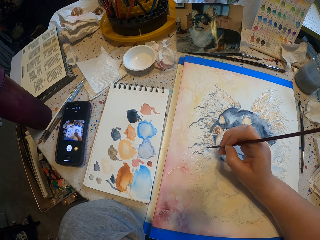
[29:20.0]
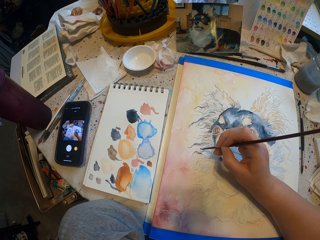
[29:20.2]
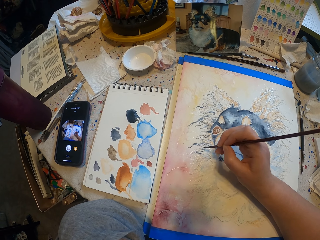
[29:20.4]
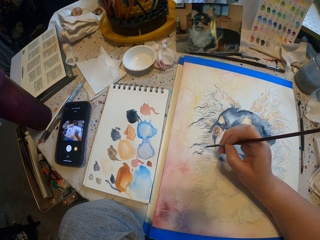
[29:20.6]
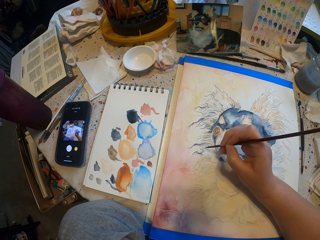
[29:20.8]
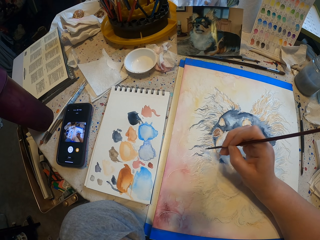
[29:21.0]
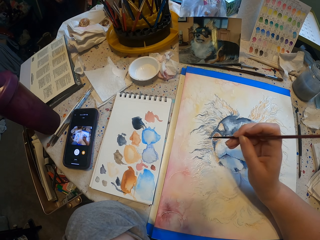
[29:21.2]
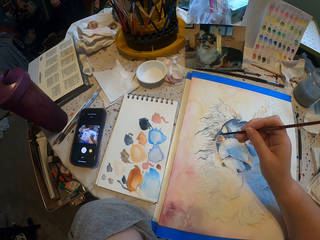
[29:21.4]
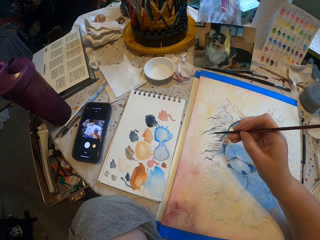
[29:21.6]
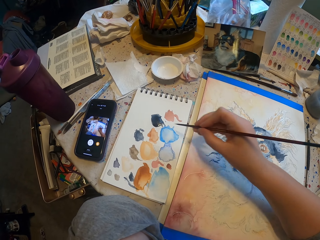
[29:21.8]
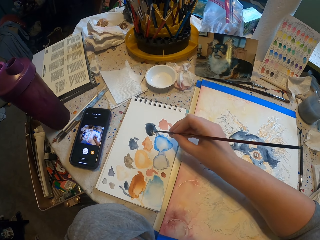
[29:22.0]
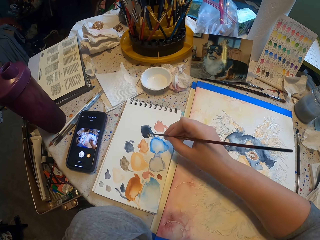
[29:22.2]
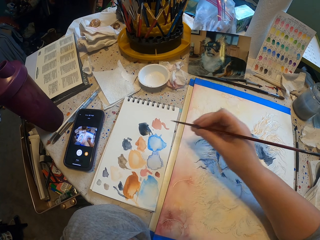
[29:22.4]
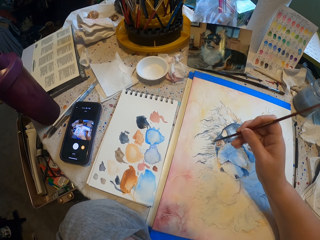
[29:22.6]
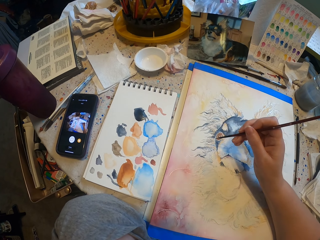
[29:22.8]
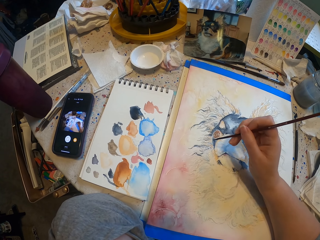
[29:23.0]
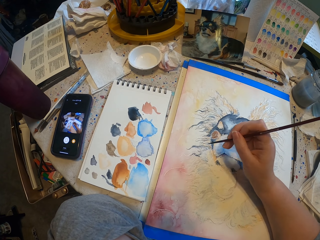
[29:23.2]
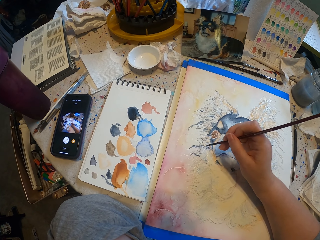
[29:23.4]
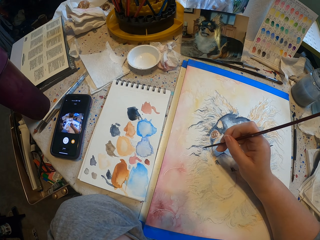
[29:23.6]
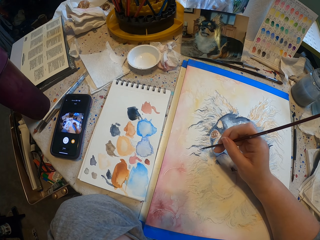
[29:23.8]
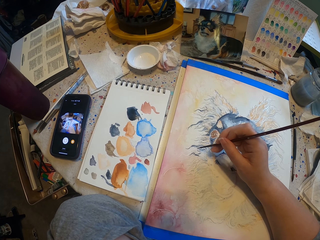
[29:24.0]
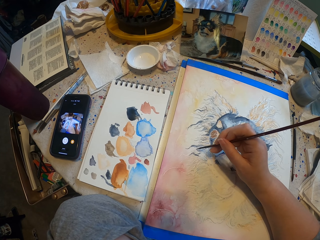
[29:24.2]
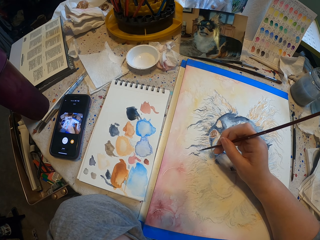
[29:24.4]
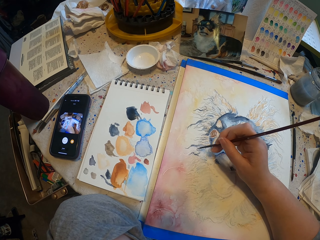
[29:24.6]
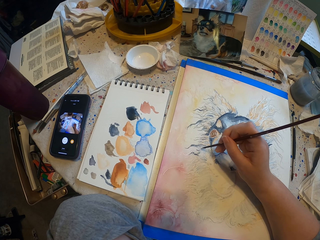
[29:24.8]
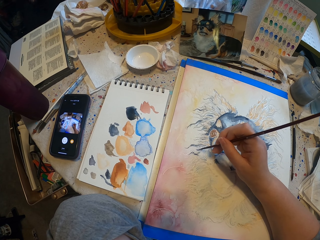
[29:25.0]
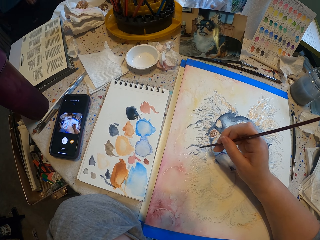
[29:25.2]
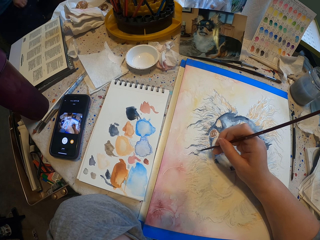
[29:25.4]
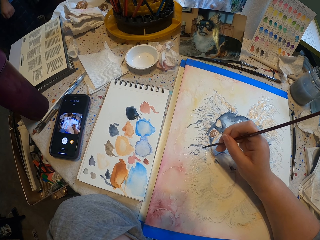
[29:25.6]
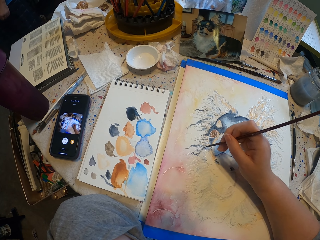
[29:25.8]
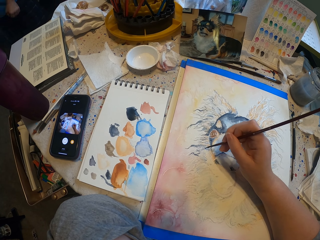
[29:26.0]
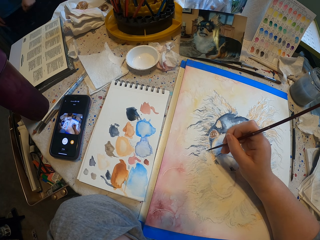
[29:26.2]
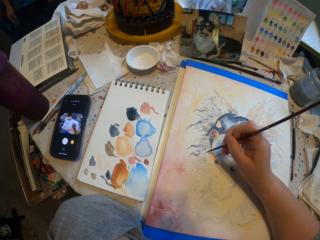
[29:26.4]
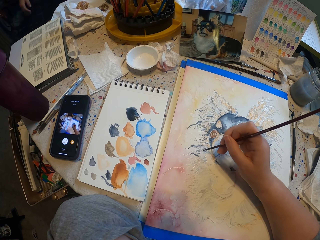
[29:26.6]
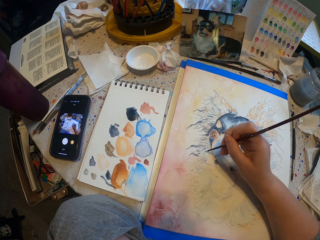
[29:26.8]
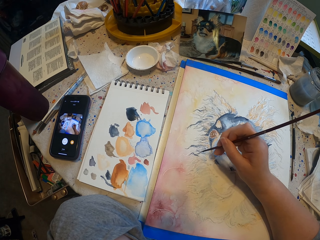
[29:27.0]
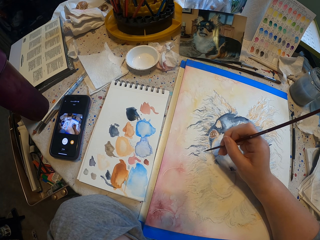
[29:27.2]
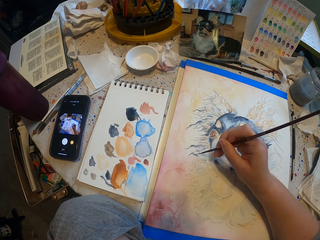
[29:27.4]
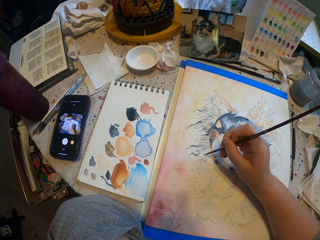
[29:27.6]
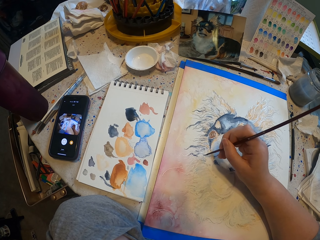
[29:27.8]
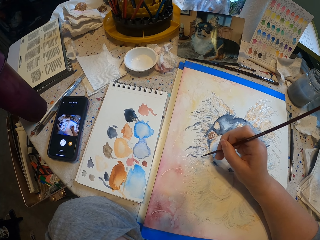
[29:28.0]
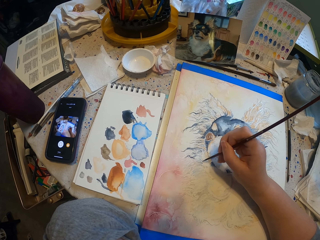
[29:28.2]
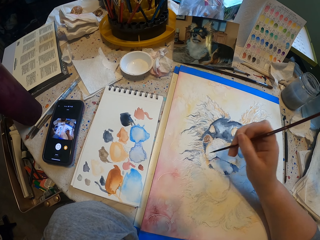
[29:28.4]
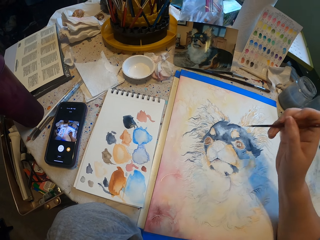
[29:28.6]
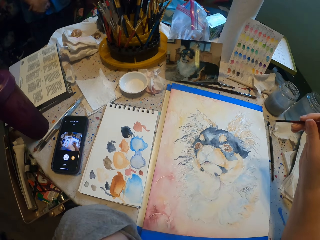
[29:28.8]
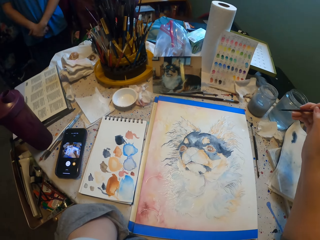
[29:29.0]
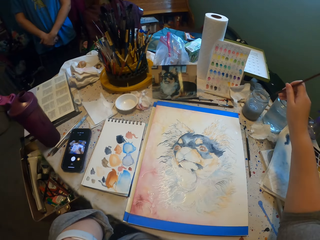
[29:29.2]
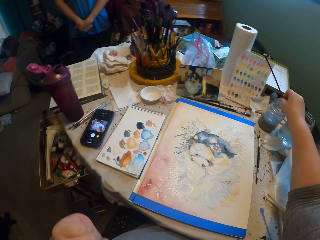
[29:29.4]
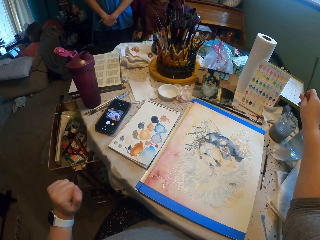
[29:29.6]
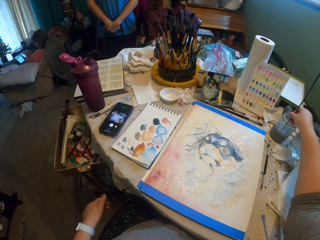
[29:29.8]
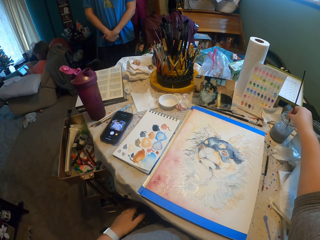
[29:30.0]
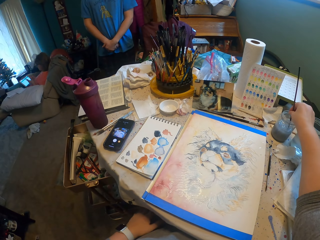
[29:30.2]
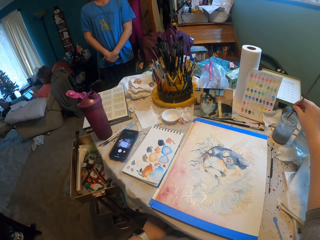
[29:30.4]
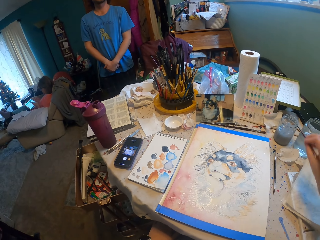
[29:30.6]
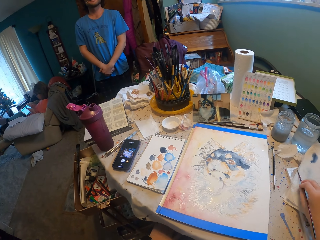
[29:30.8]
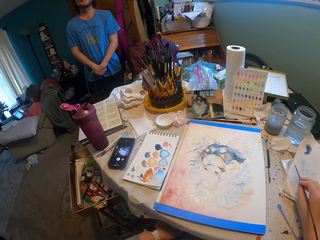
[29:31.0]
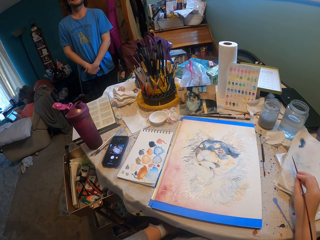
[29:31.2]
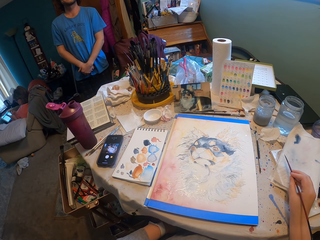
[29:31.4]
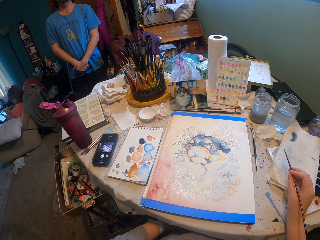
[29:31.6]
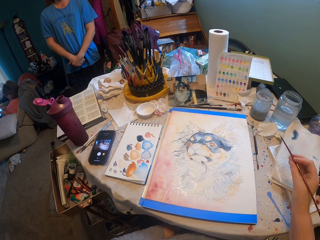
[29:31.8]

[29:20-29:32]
The camera wearer takes paint from a paper. They paint a drawing with a paint brush. They dip the brush in the water jar.

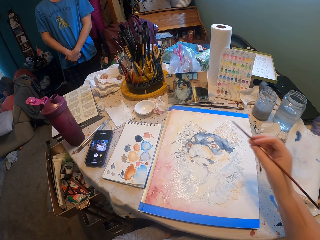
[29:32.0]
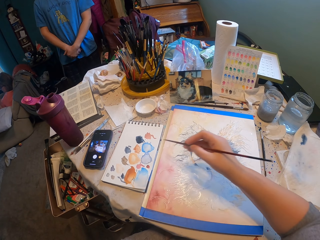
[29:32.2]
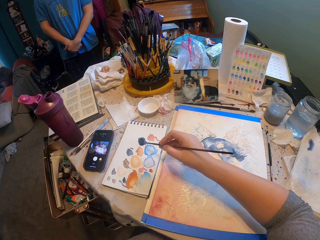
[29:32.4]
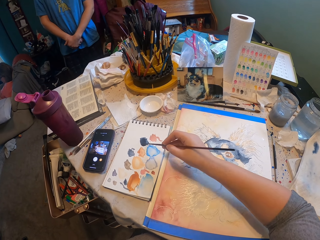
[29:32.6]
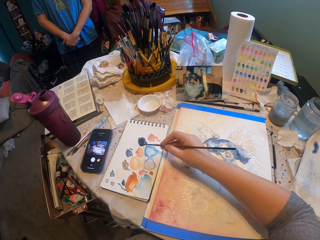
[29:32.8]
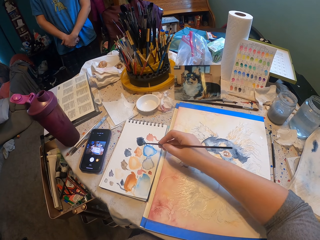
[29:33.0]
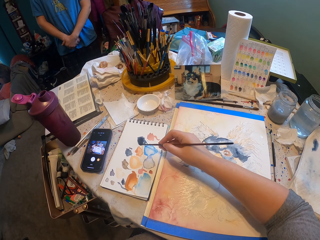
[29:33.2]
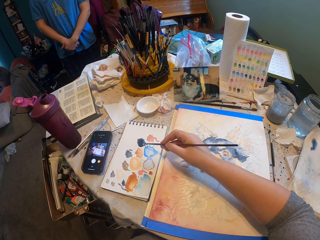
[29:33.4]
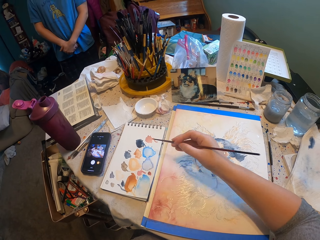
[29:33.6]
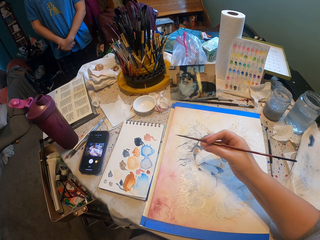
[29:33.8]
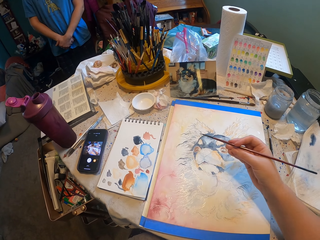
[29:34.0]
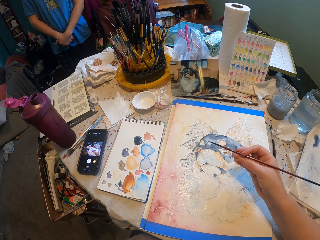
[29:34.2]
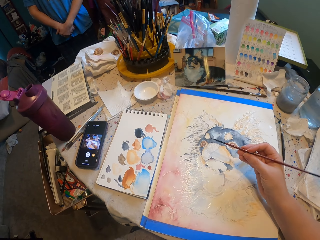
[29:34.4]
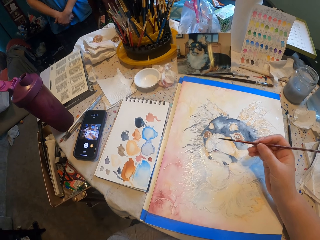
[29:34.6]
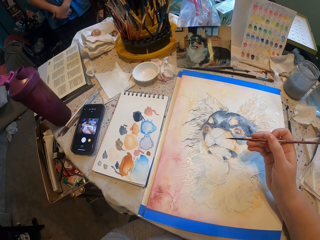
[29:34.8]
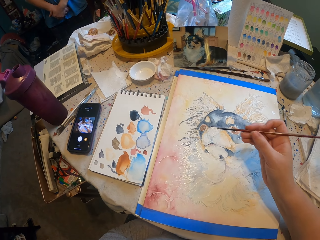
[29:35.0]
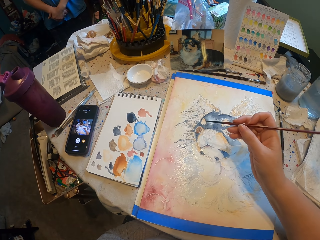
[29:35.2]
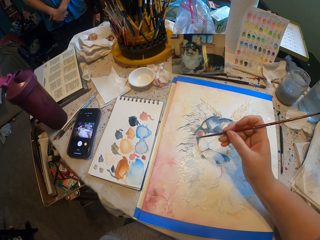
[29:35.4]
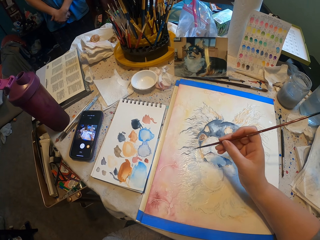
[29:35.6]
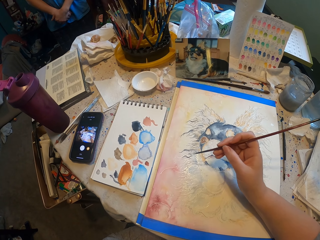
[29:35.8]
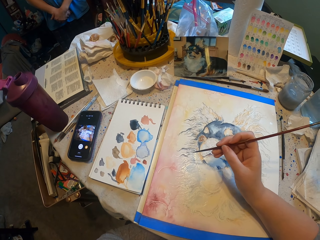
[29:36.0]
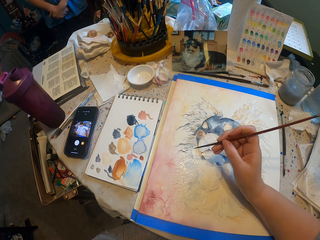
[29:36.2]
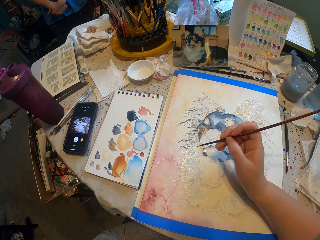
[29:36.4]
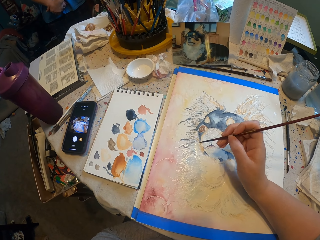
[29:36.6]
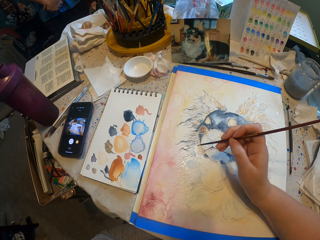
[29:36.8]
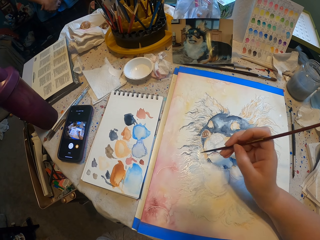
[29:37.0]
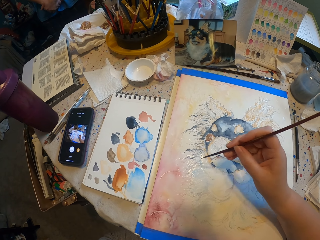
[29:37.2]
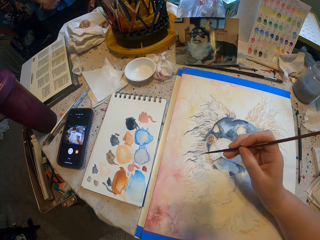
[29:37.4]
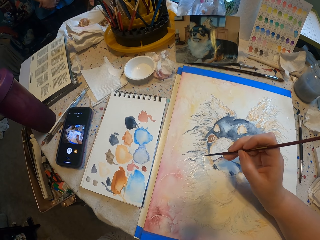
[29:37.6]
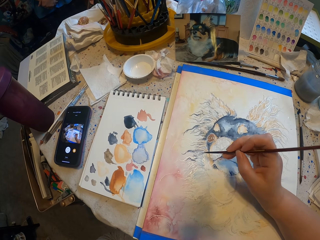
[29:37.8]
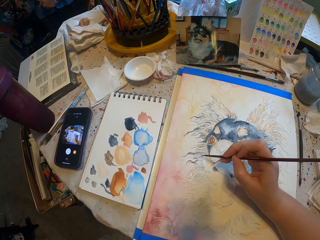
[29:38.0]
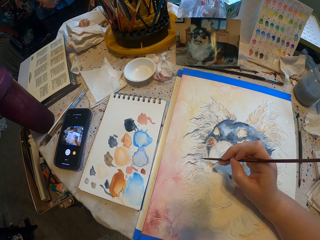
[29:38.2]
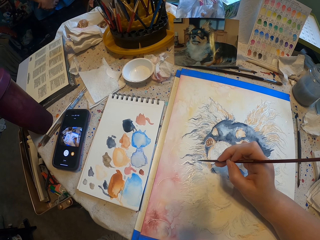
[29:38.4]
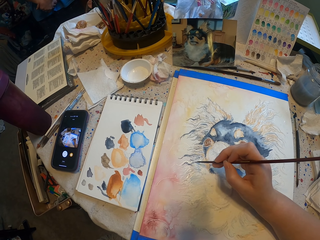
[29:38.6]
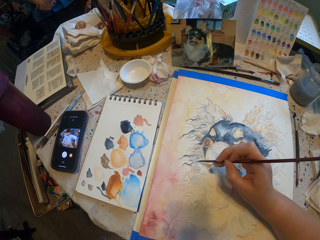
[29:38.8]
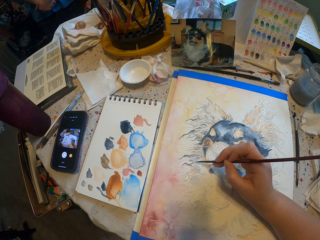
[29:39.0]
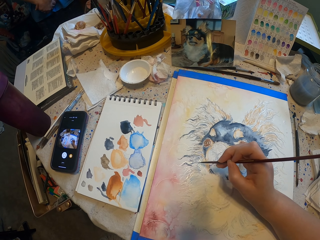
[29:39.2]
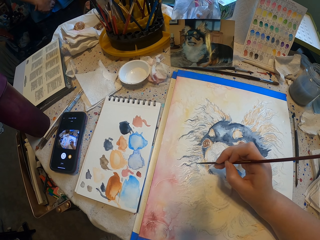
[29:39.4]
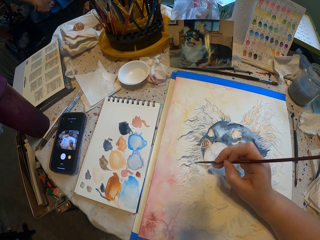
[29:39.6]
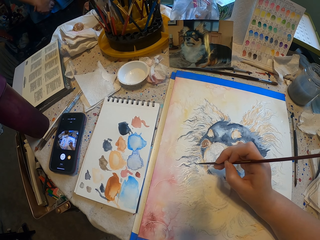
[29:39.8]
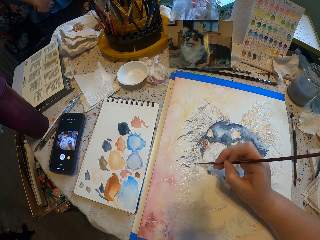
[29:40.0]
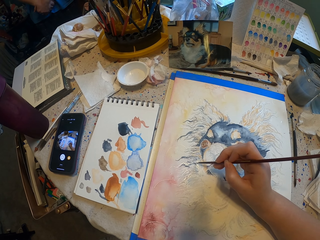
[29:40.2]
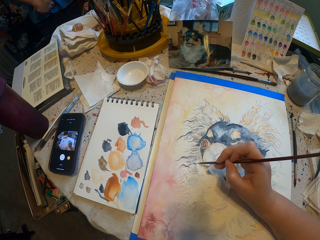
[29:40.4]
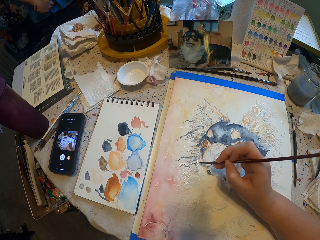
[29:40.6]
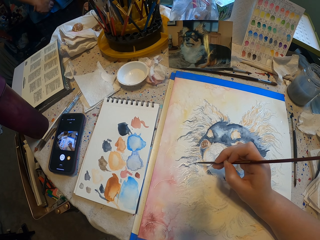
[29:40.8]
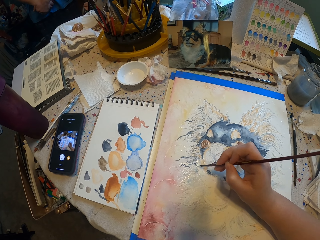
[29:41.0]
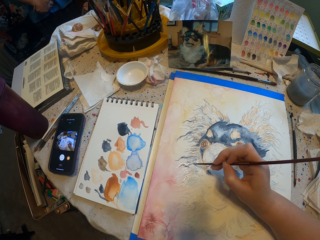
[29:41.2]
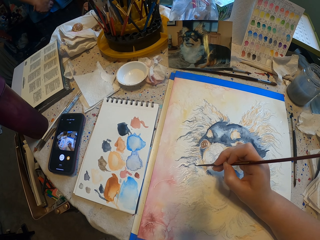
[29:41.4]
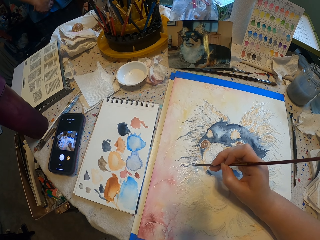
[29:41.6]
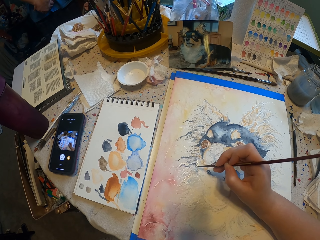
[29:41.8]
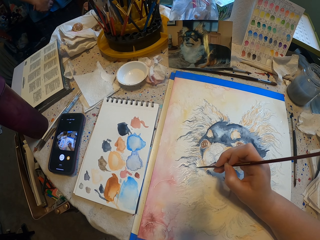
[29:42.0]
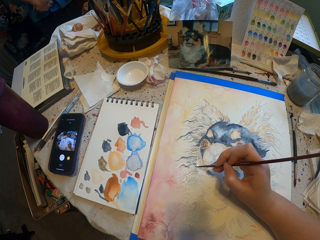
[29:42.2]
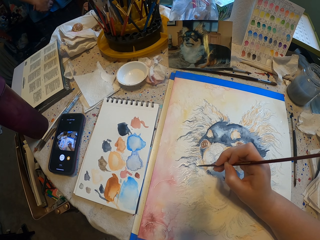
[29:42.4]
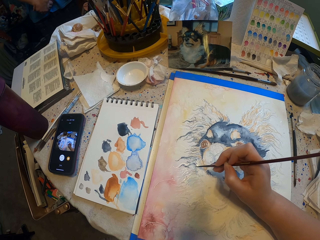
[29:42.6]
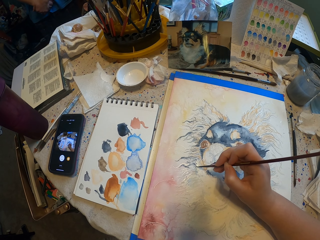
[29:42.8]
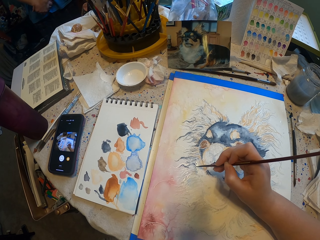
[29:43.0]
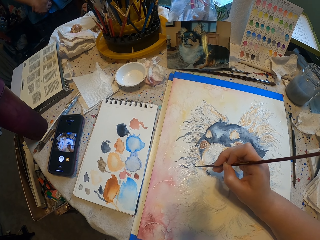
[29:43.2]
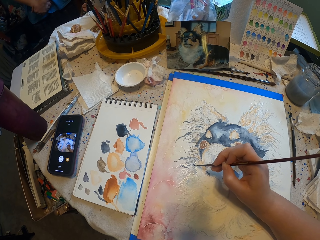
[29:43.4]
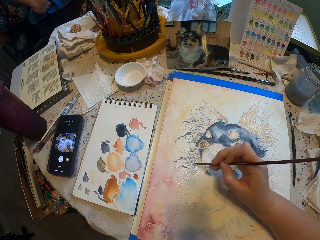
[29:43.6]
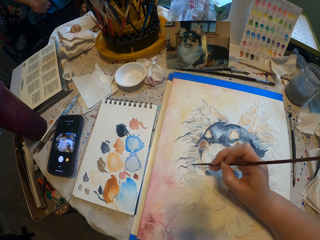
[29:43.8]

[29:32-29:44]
The camera wearer takes paint from a paper. They paint a drawing with a paint brush.
